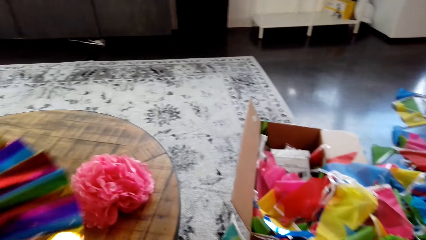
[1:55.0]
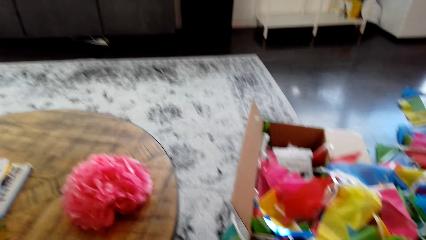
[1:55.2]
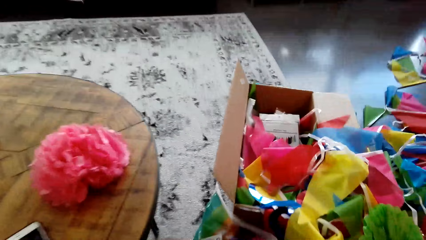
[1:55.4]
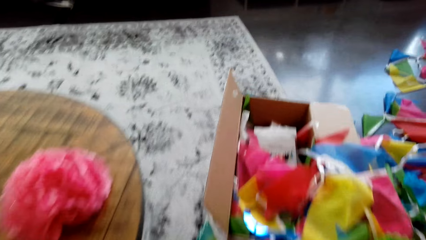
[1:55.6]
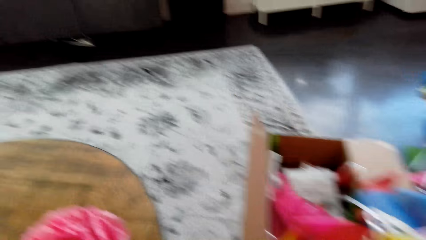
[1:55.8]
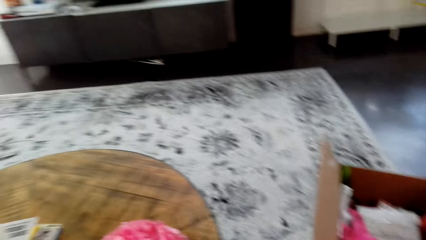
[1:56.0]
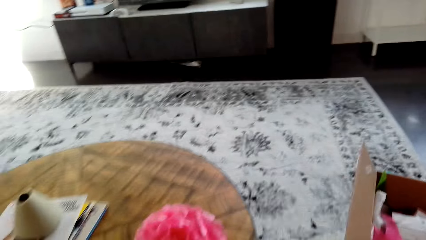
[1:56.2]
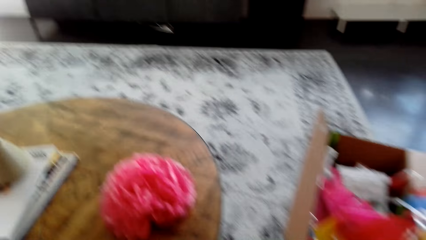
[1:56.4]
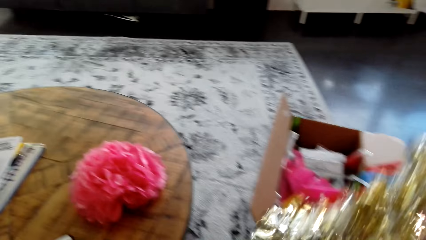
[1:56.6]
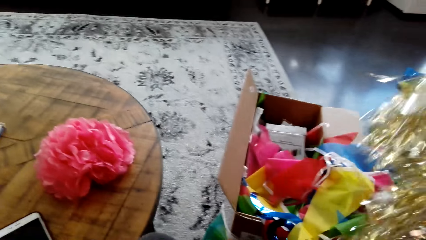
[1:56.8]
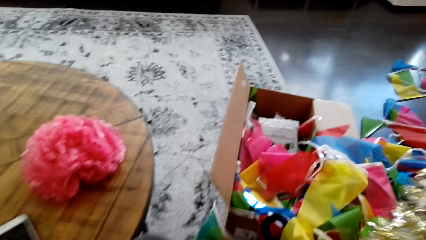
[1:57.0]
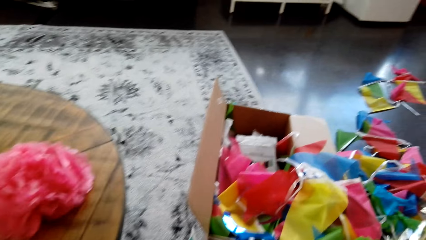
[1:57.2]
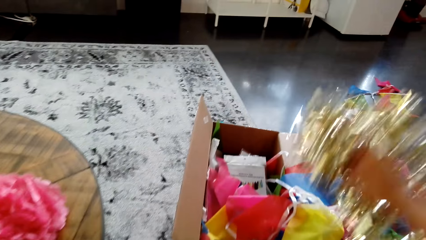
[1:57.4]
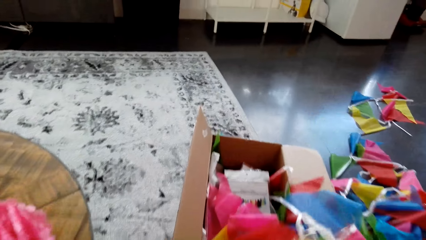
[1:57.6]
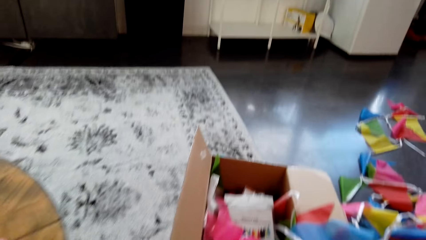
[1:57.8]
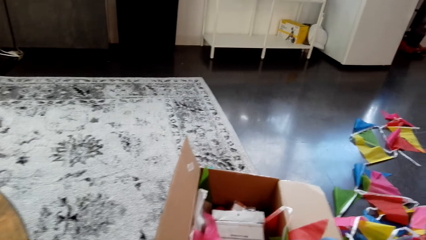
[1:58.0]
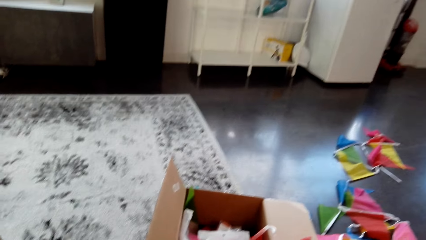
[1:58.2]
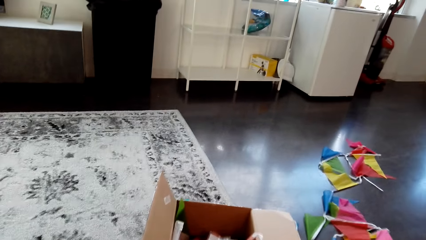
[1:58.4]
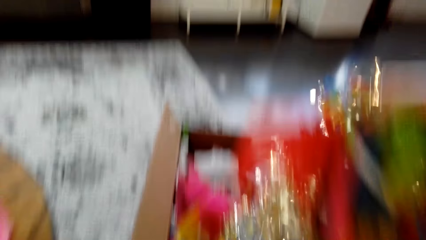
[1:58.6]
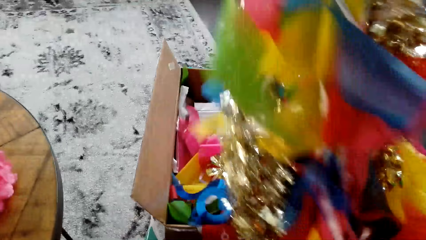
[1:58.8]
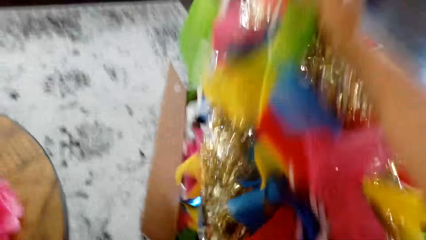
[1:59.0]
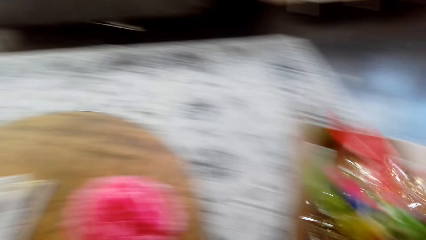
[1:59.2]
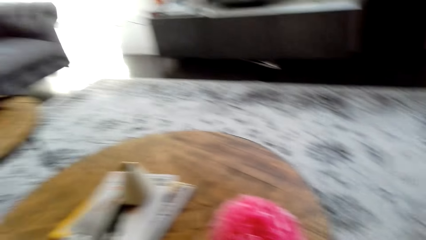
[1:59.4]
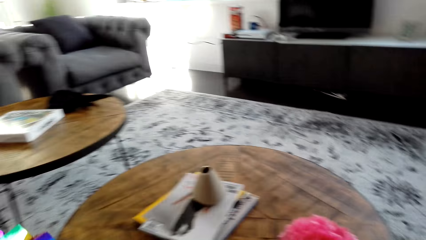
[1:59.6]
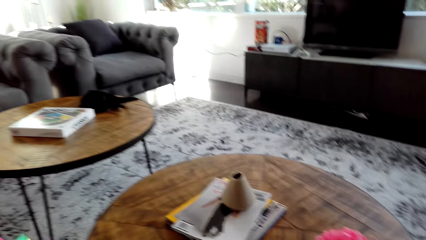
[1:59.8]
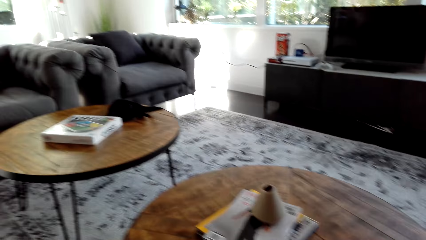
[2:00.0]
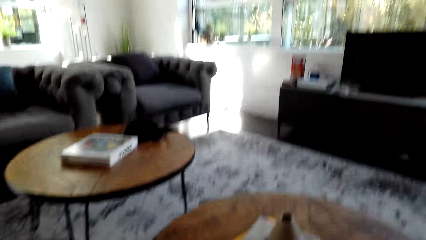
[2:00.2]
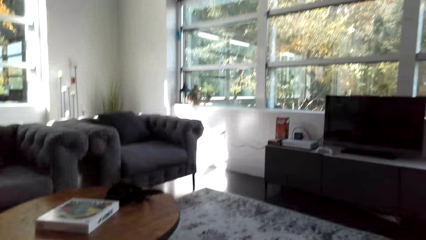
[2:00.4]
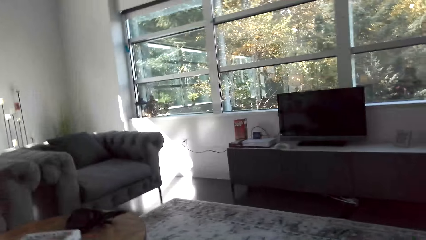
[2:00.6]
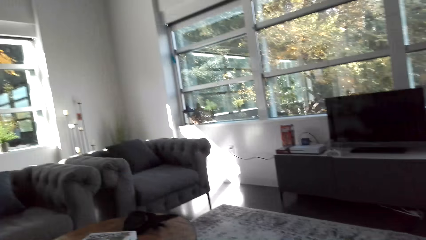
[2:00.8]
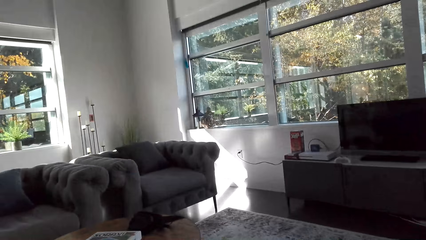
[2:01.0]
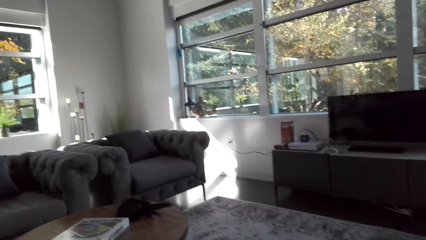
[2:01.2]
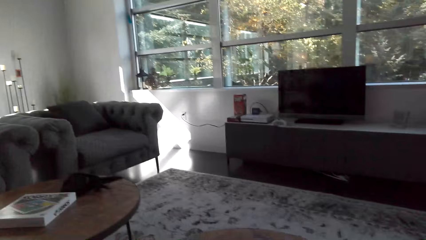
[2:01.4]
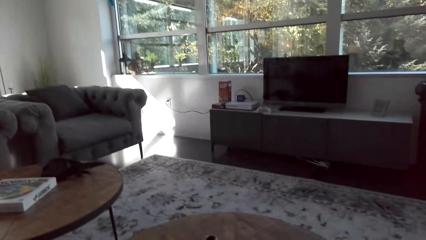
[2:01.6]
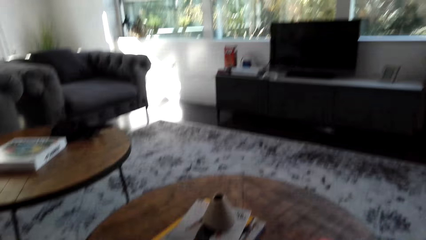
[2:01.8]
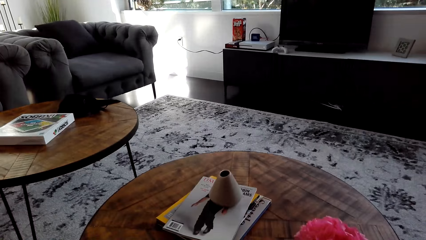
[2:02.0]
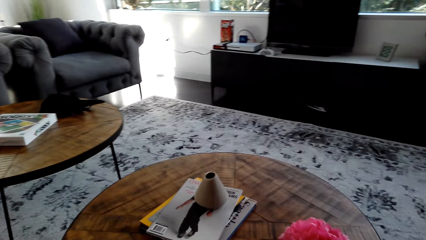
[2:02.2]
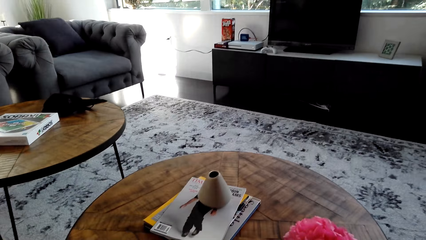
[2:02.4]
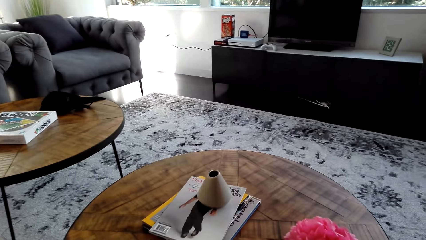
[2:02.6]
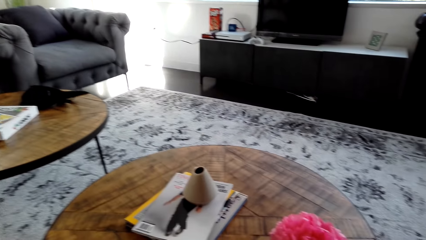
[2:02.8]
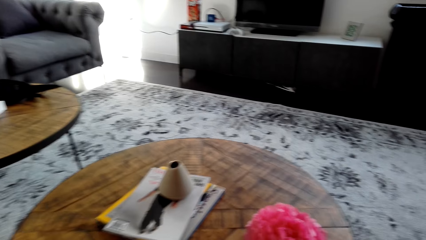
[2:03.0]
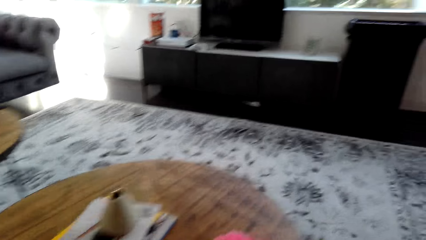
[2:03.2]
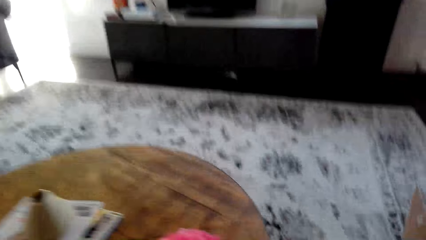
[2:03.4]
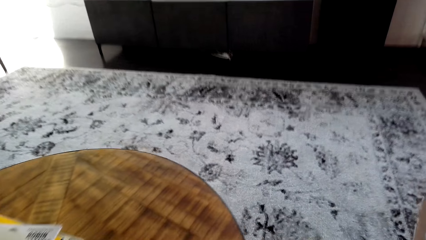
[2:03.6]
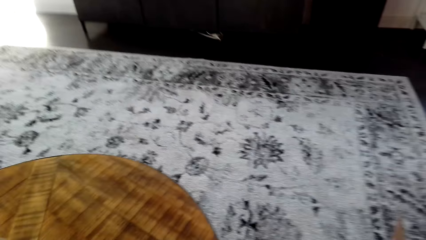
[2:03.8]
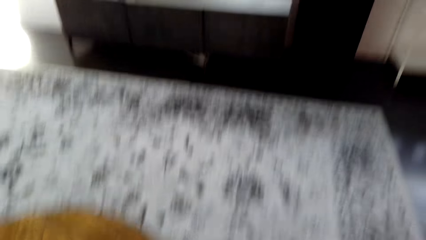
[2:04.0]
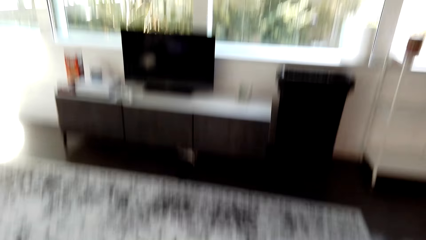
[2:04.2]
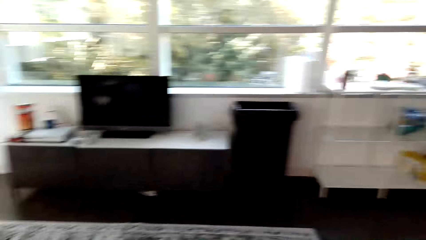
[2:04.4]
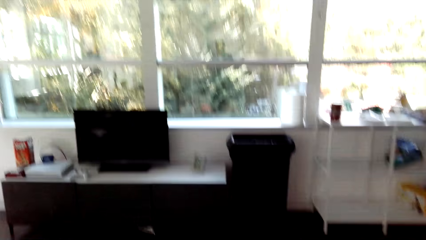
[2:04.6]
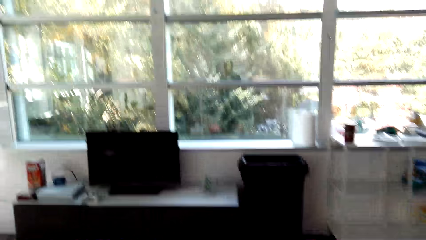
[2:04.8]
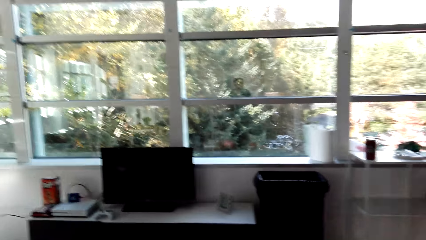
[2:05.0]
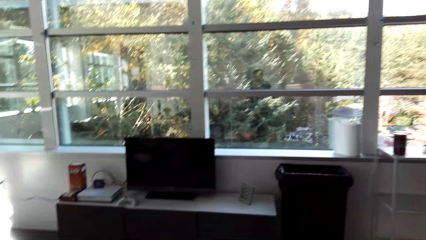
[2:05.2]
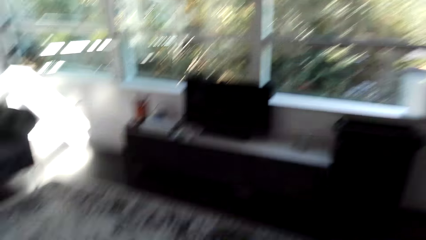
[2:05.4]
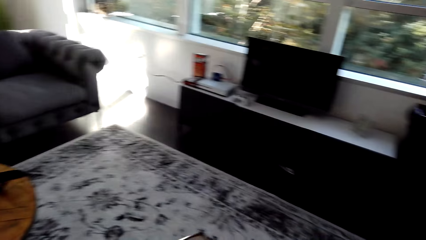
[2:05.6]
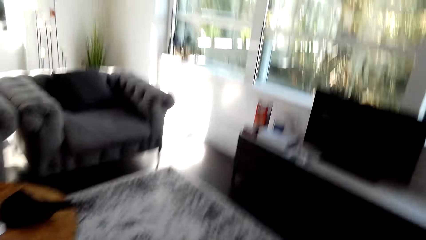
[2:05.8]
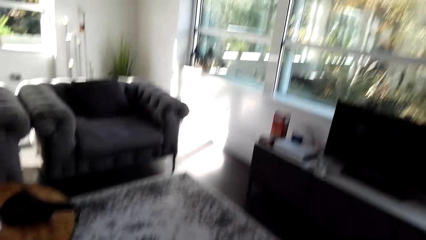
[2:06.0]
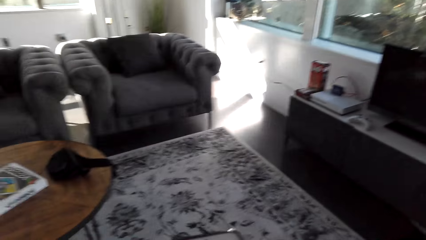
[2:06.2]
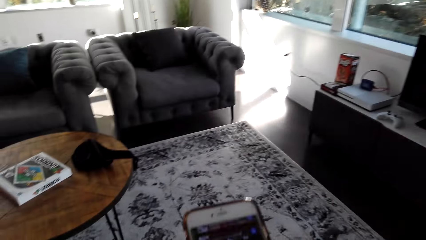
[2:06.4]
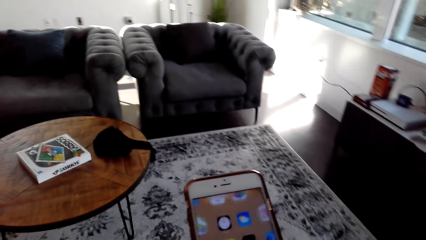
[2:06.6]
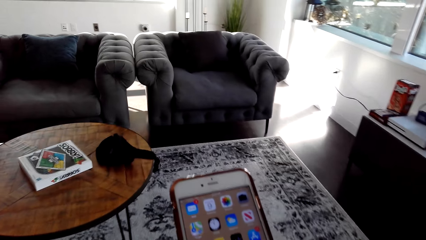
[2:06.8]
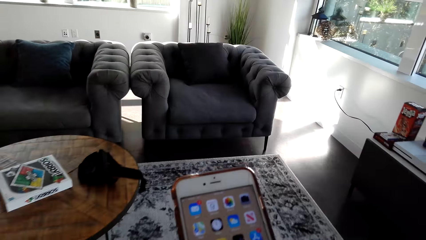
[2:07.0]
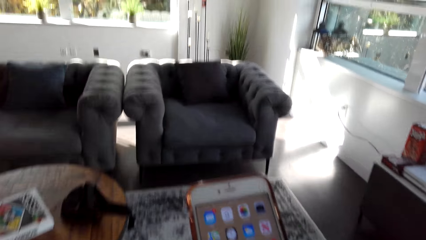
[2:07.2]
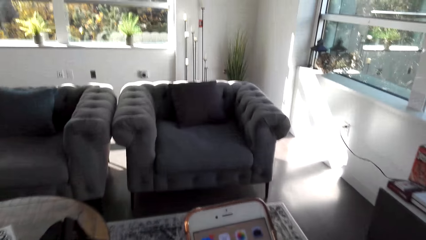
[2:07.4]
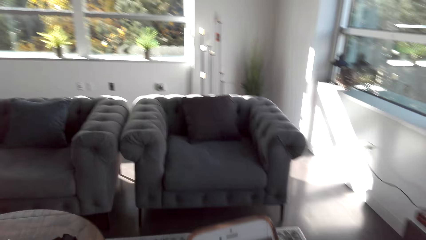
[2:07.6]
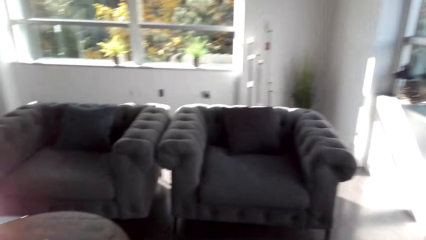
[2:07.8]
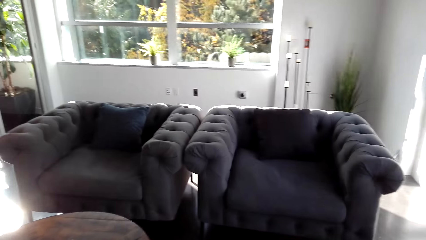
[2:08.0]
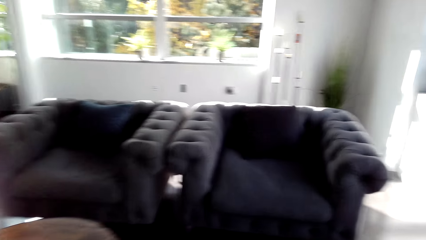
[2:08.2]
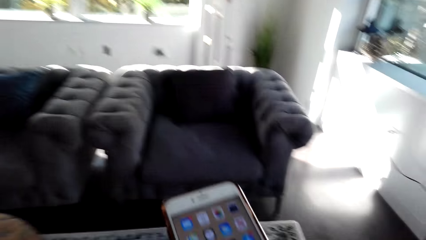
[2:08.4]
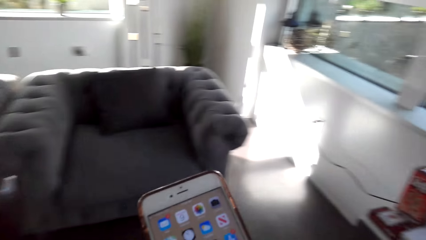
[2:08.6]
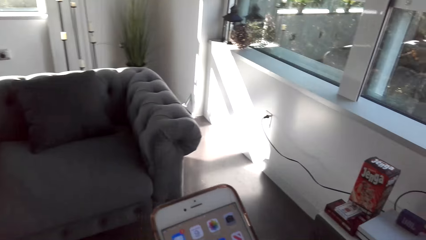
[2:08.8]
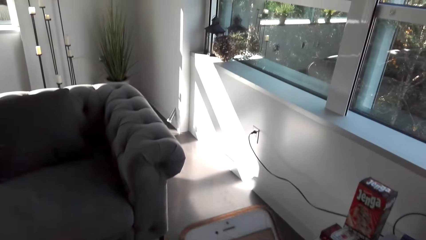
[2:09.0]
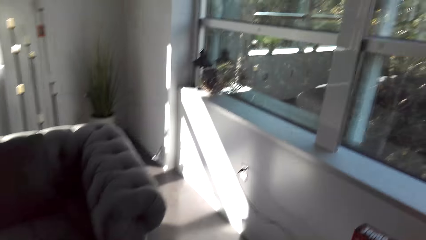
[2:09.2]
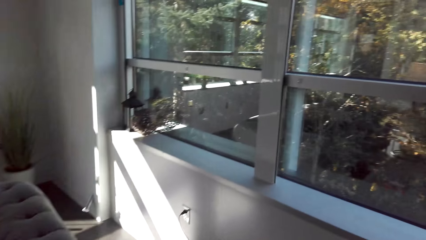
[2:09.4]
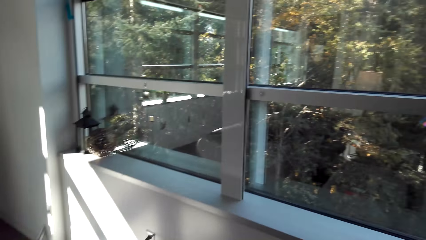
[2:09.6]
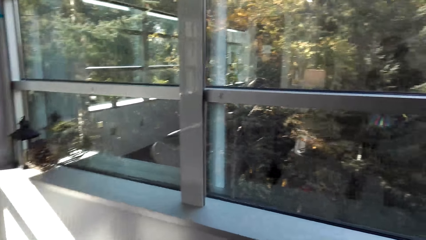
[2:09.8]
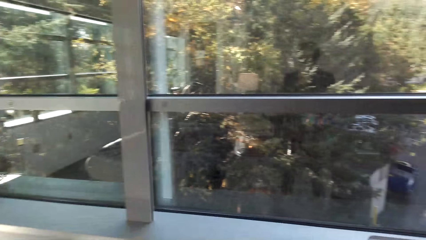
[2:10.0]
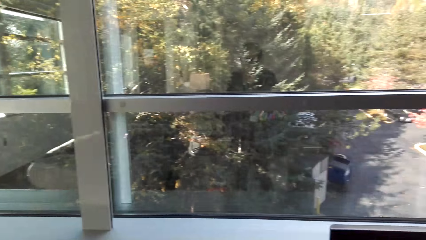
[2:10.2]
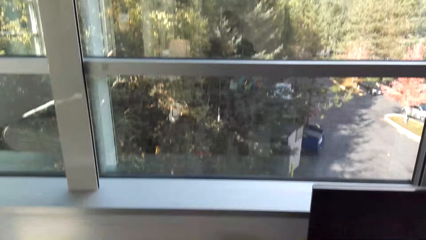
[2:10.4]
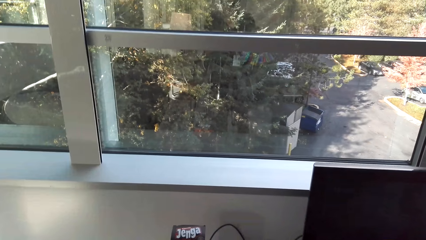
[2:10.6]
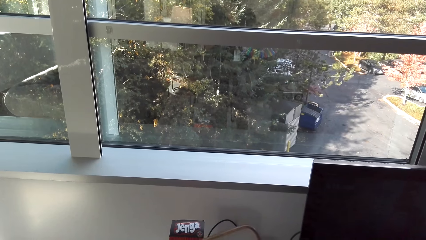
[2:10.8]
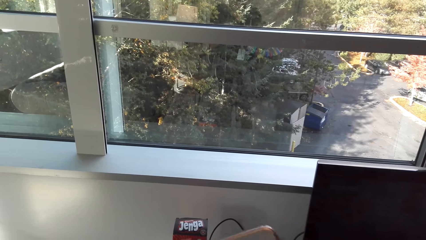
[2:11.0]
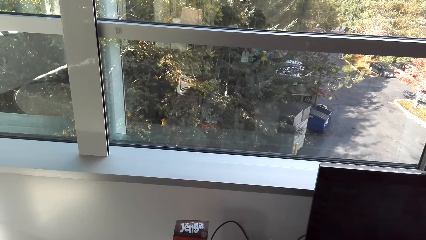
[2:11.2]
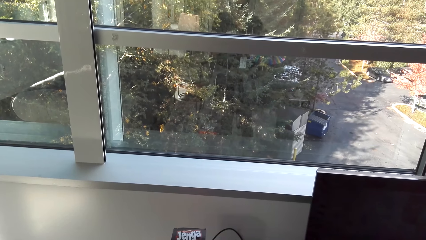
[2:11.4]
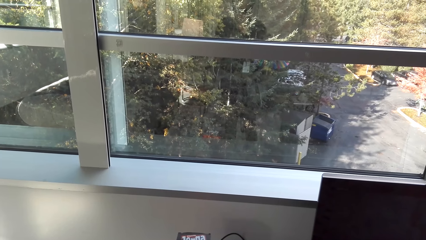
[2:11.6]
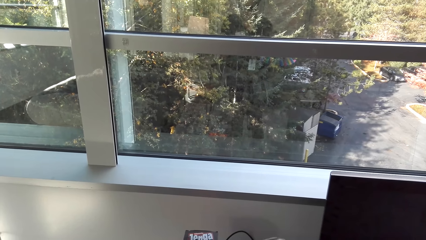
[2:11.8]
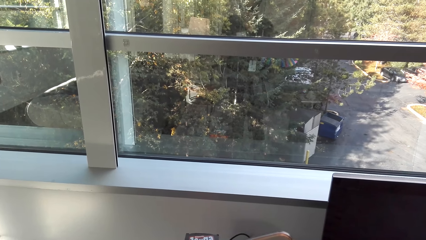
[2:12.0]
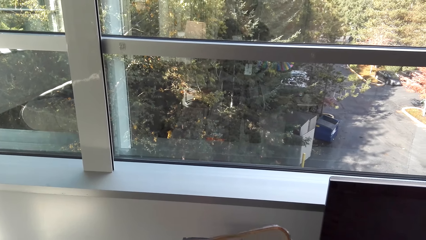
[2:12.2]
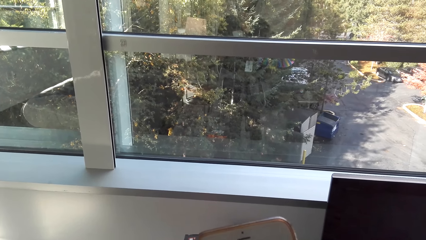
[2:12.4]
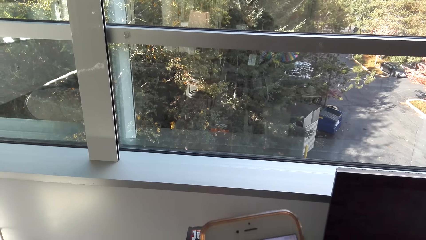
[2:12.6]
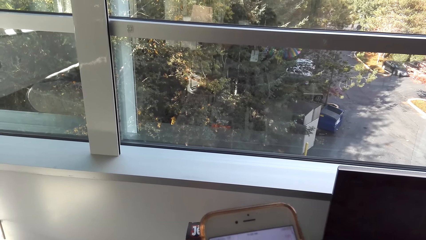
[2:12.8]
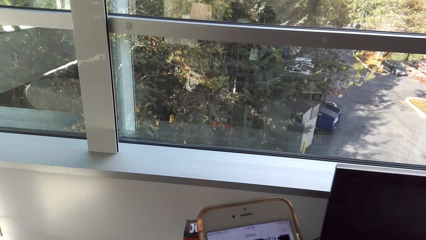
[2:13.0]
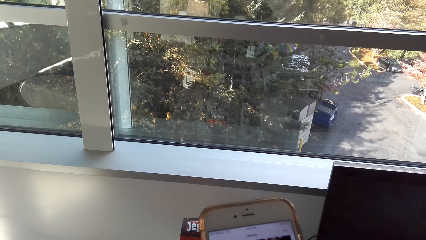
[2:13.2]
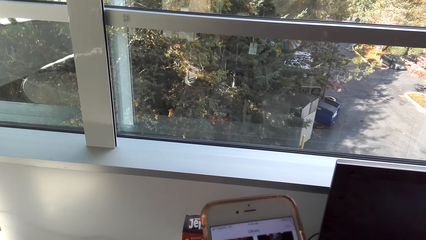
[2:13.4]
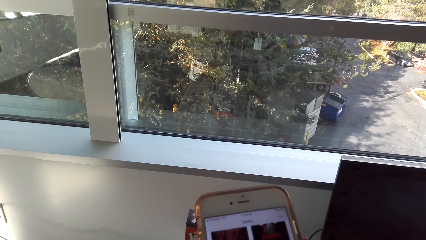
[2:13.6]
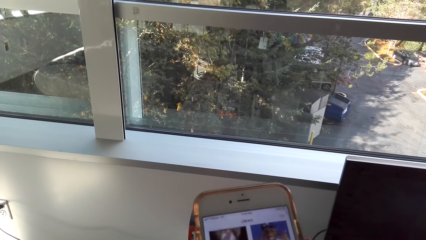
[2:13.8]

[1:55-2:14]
The camera wearer puts the decorations in the box. She walks around the room. She operates her phone. She operates her phone again.
